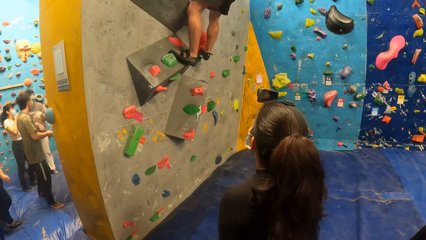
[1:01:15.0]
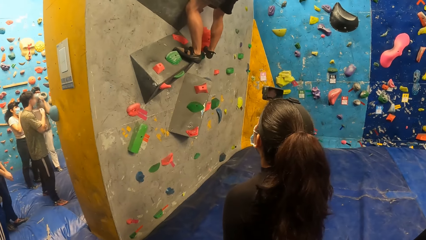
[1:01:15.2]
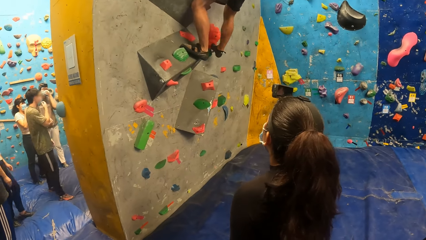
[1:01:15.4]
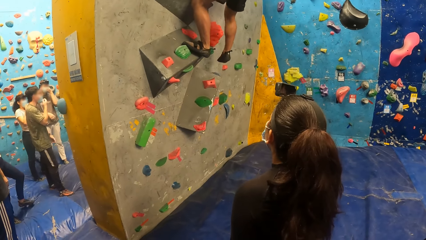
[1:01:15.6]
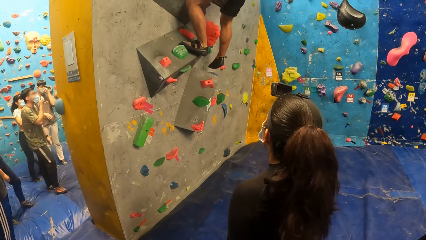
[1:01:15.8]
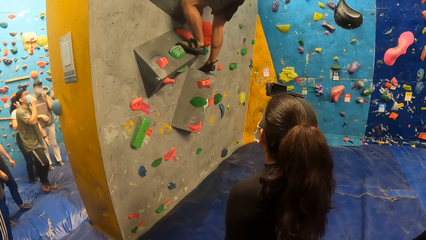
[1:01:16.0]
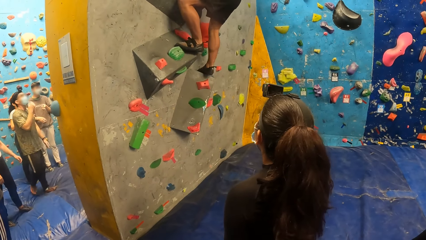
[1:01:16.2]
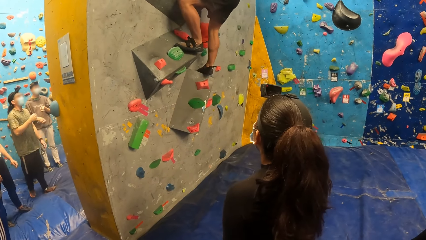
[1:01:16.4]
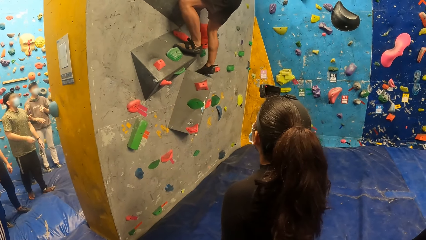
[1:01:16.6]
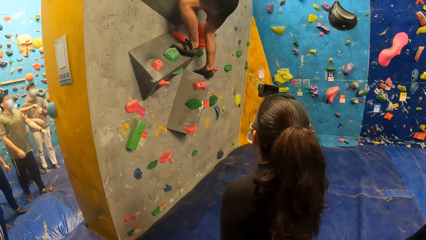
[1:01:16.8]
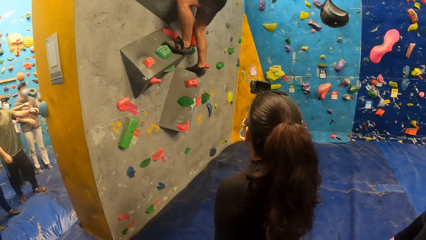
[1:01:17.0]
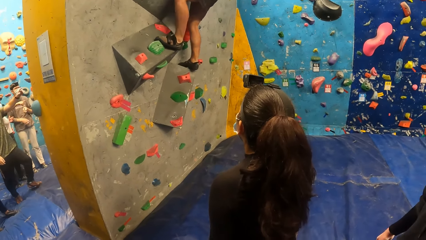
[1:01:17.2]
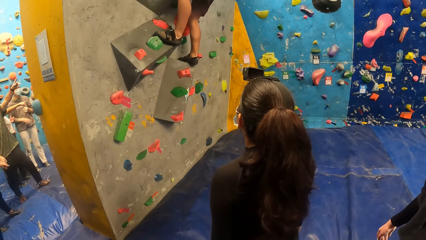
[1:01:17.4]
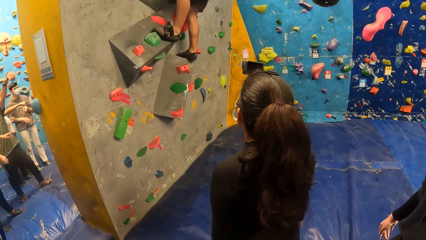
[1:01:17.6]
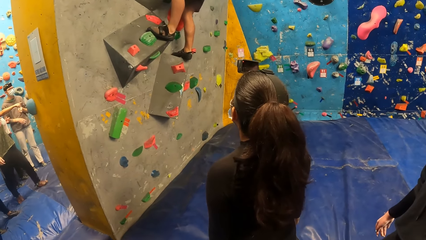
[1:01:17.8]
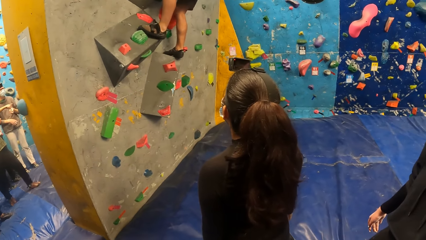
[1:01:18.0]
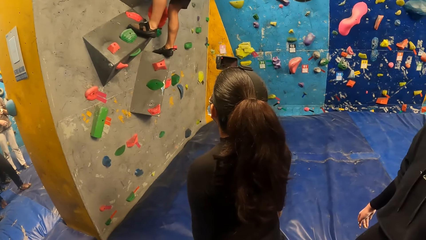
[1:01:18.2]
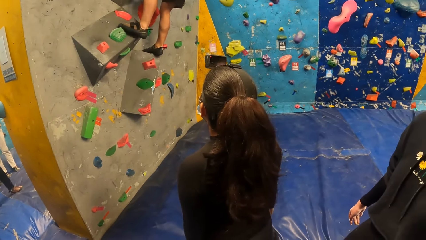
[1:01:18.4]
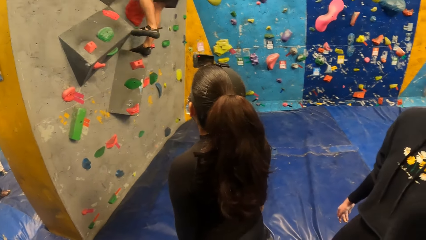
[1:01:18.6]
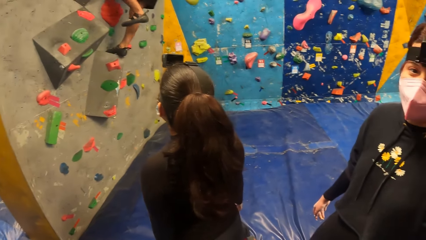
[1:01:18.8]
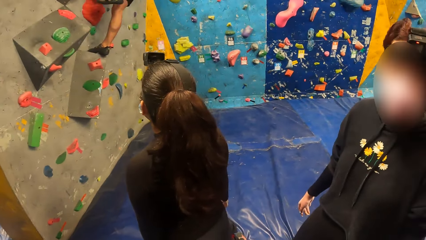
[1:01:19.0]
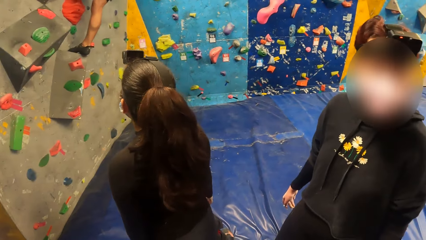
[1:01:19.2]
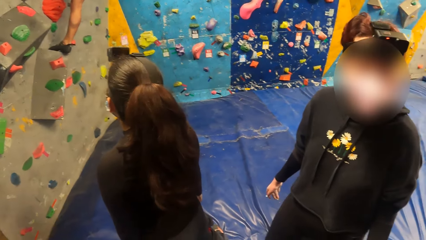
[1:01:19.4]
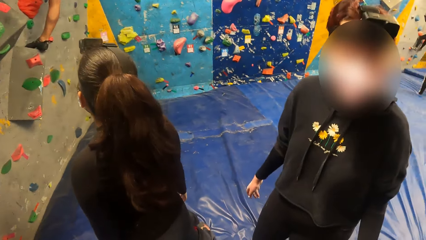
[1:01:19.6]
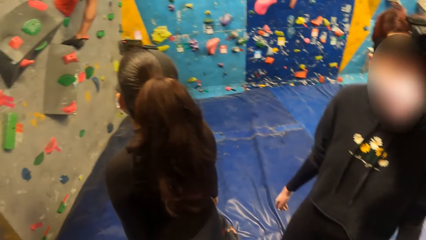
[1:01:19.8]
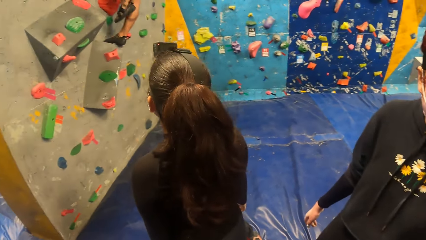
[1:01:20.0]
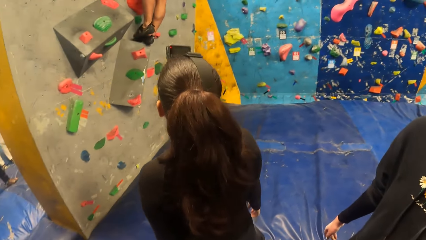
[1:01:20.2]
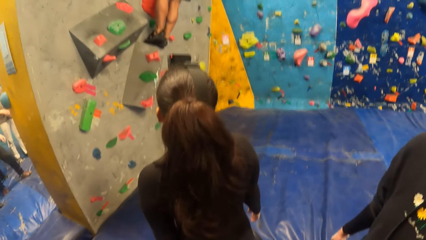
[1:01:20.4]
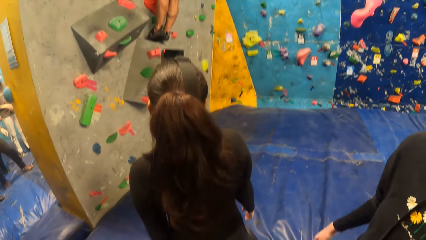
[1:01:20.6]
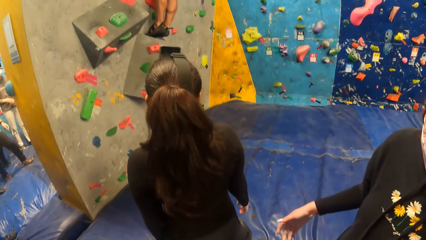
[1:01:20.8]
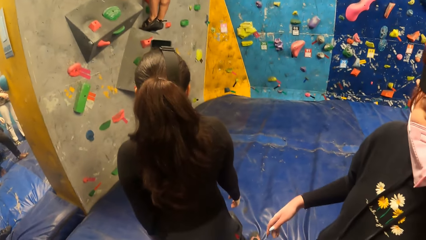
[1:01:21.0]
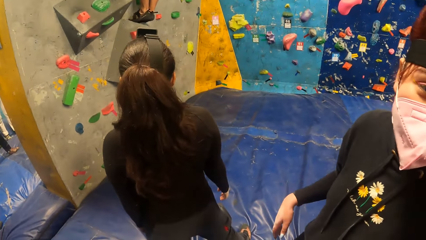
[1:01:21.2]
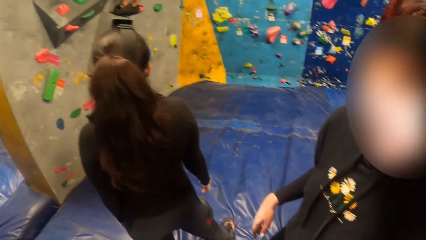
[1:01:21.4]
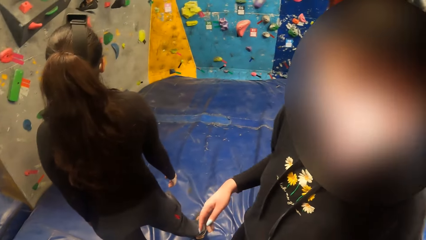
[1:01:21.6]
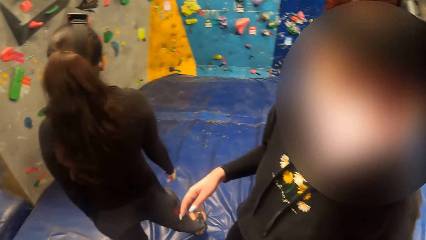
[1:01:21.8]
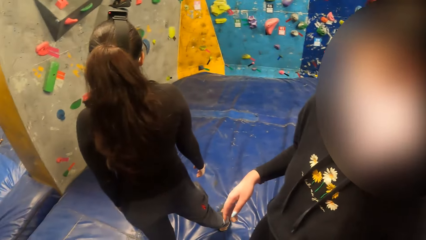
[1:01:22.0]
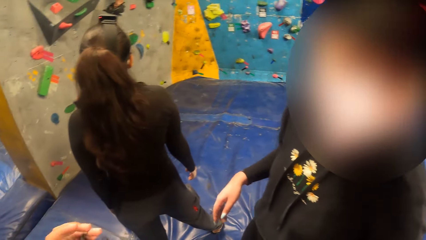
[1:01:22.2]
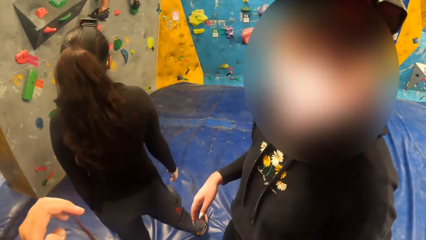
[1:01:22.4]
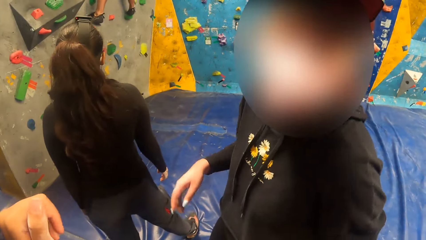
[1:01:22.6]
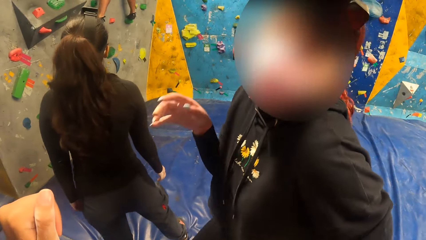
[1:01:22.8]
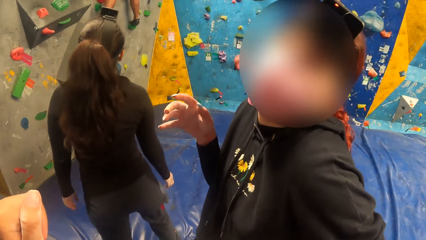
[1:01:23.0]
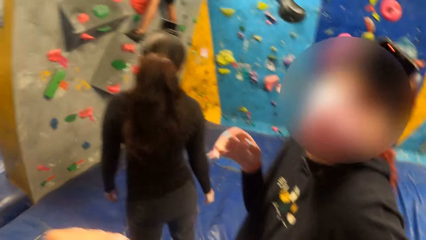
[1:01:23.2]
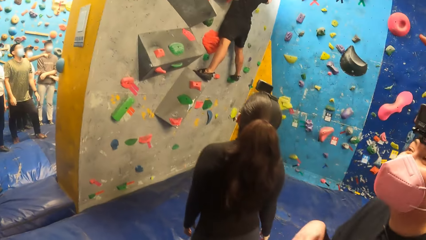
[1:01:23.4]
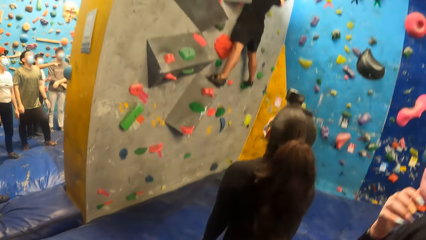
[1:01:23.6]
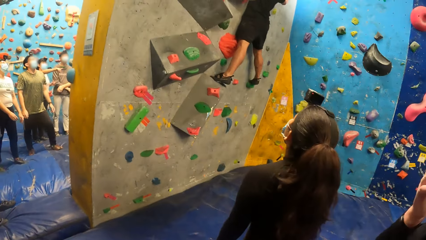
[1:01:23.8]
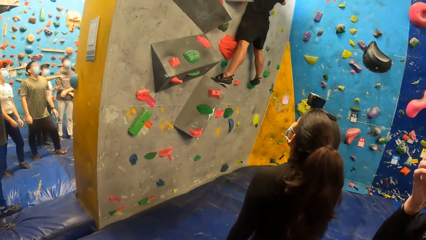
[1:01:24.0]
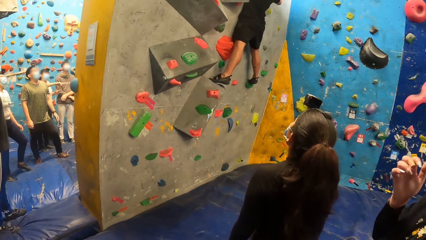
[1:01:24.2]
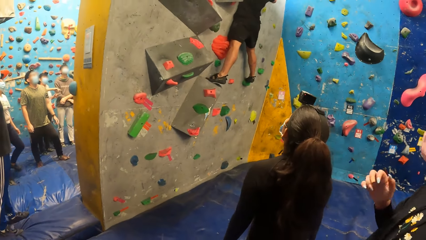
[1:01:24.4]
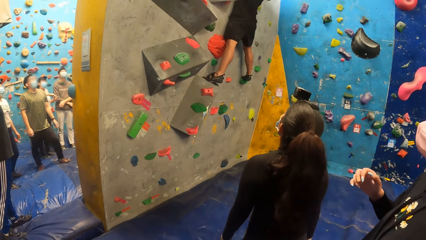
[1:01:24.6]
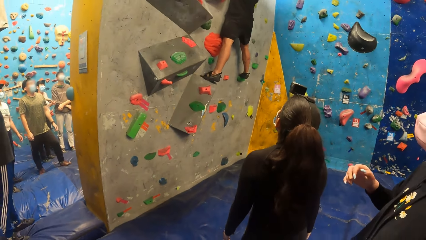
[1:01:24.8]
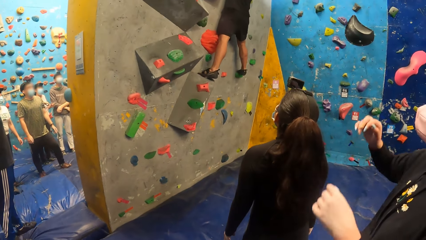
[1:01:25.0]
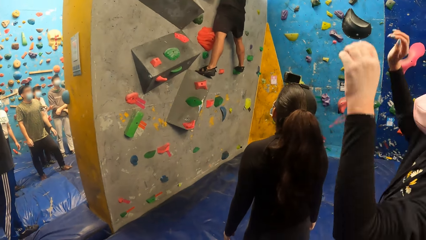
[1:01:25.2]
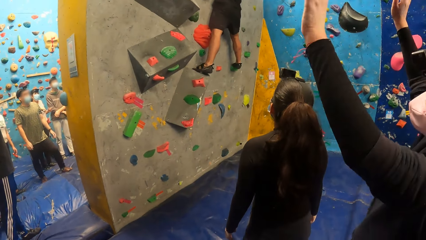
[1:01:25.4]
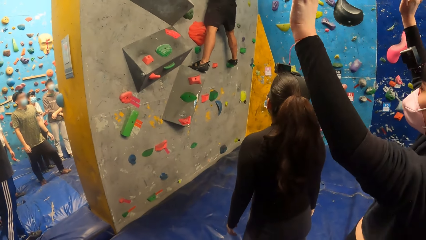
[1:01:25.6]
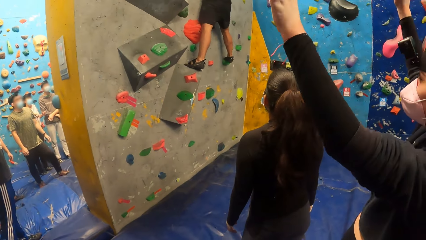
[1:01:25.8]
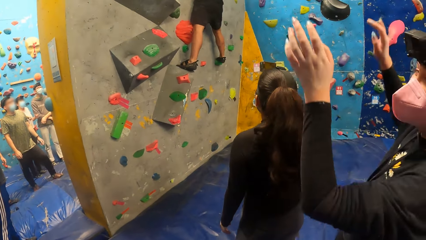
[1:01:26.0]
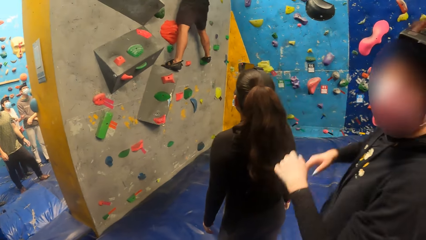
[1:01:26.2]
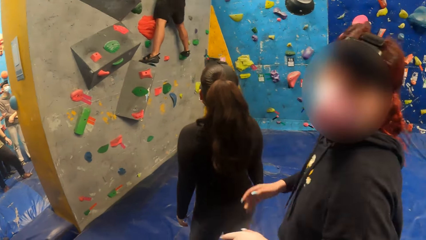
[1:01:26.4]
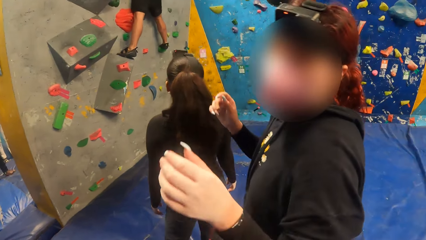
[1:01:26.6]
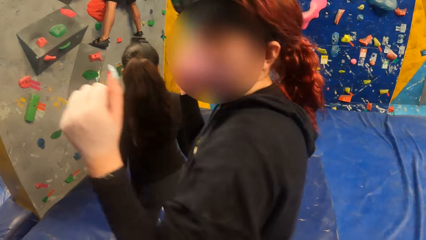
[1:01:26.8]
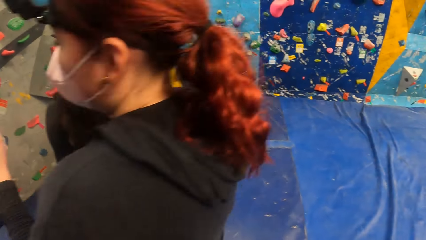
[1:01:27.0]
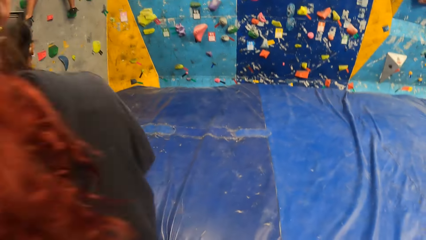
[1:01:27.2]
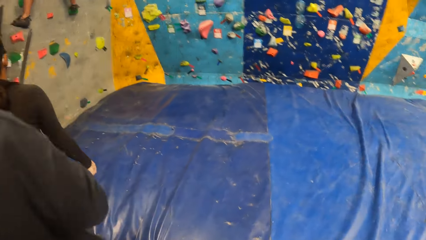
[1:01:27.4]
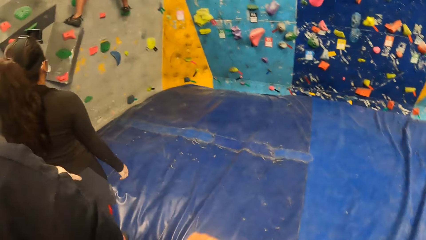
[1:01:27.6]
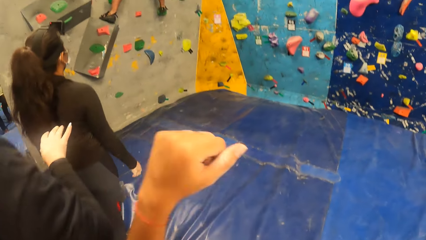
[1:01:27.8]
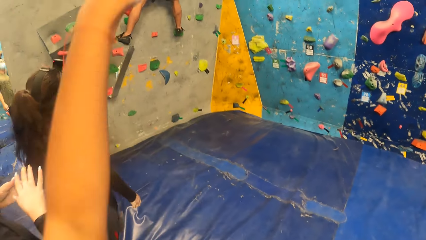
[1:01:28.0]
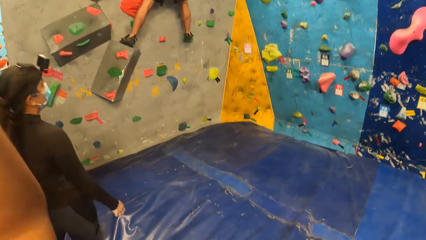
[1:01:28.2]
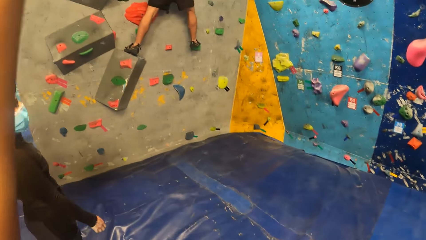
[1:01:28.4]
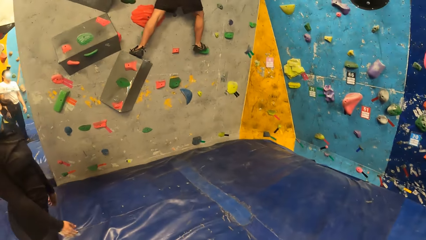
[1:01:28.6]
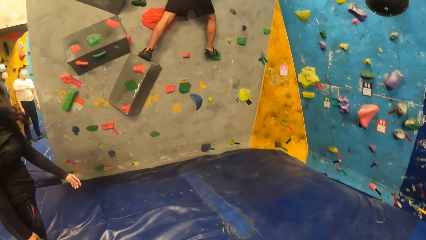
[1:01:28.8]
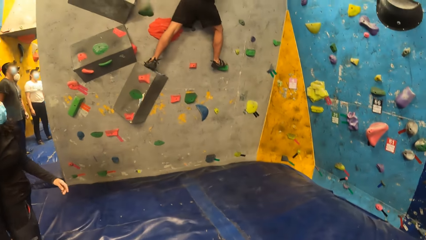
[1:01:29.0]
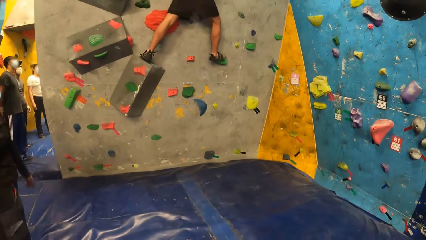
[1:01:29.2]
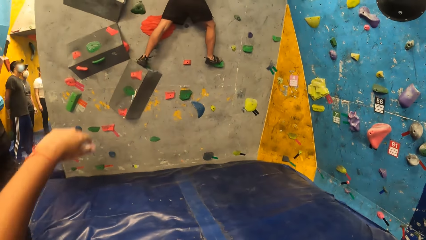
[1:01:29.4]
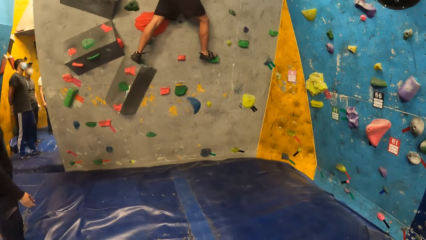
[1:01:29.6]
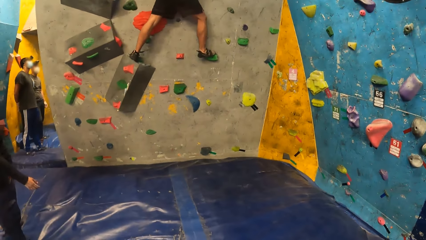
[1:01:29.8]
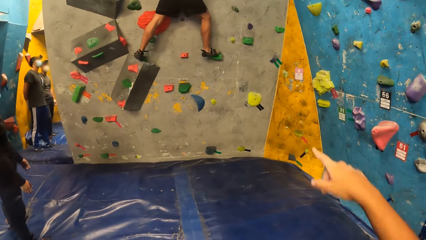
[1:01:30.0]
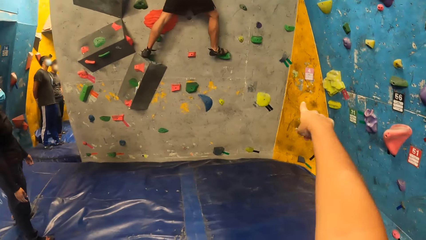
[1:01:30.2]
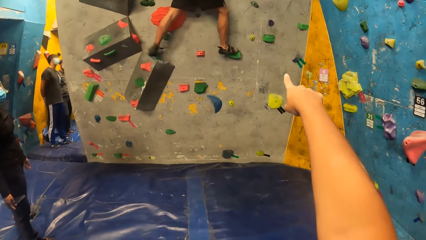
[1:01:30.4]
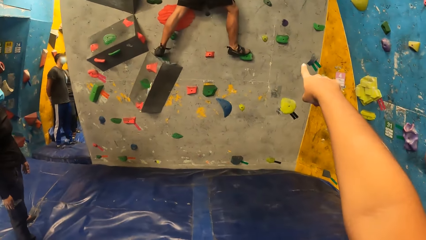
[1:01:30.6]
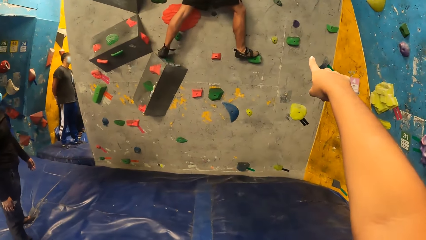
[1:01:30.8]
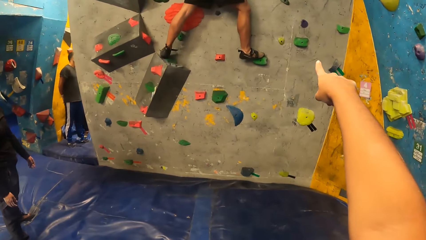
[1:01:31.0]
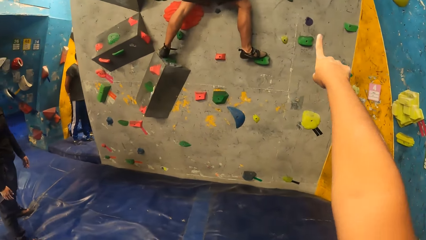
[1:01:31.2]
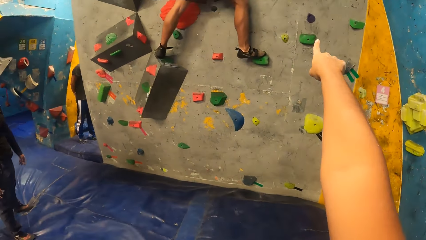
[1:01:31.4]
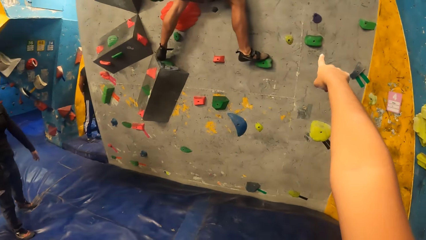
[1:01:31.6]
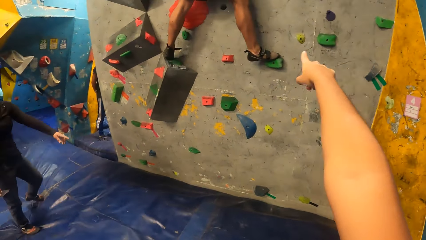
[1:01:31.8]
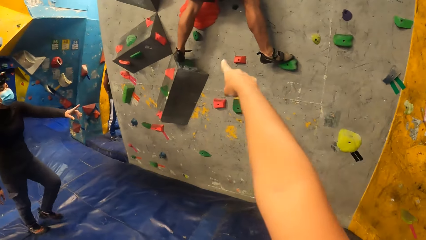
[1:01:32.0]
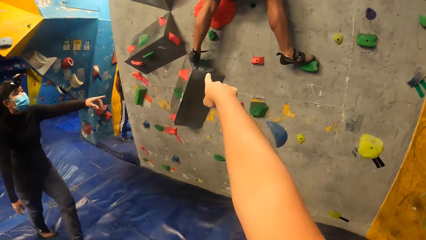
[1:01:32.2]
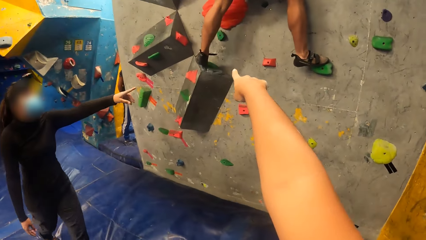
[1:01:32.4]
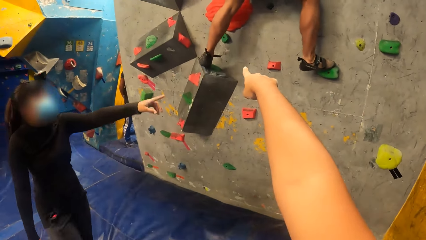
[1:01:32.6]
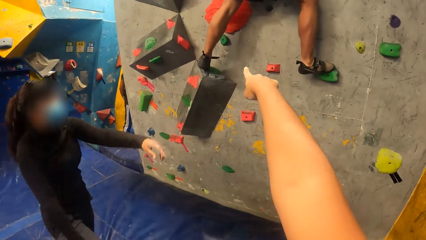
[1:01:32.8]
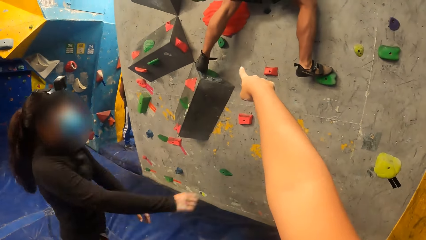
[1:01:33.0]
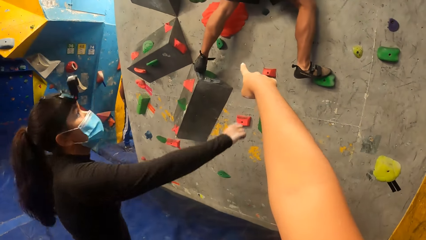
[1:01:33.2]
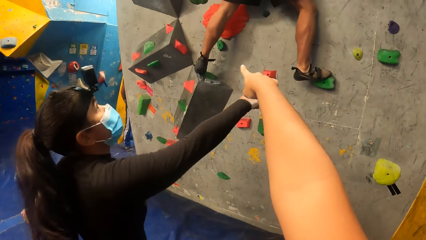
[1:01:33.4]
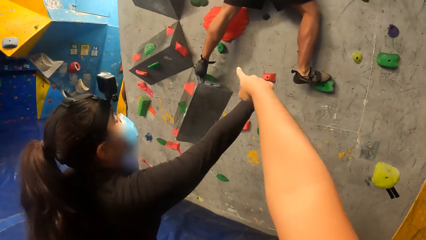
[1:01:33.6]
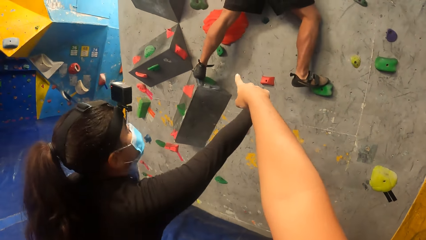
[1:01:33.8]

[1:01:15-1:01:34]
A woman adjusts her facemask with her right hand. A man adjusts his facemask with his hands. Another man adjusts his facemask with his right hand. The camera wearer raises hands up. They point a finger.
